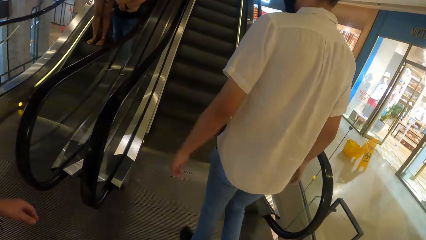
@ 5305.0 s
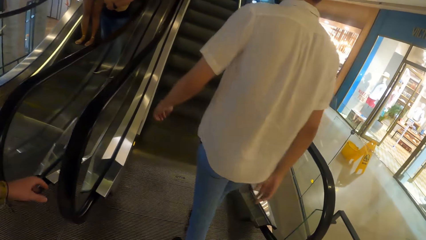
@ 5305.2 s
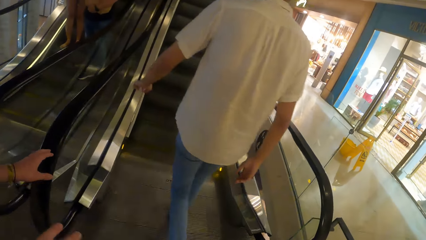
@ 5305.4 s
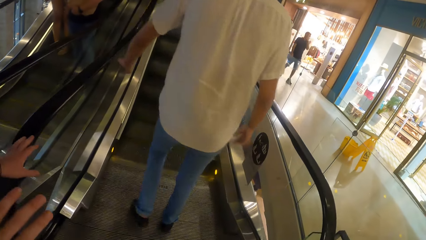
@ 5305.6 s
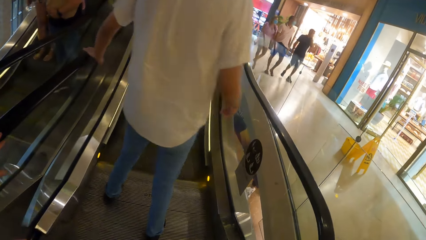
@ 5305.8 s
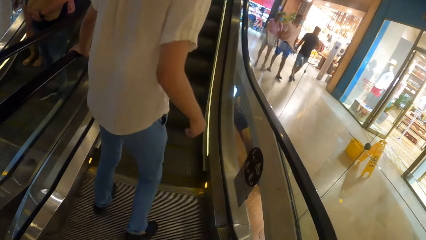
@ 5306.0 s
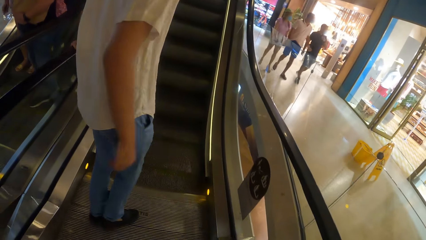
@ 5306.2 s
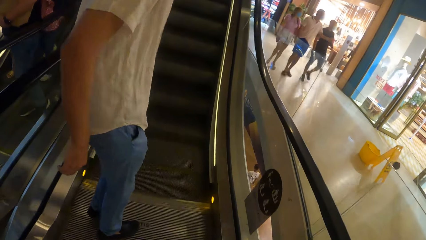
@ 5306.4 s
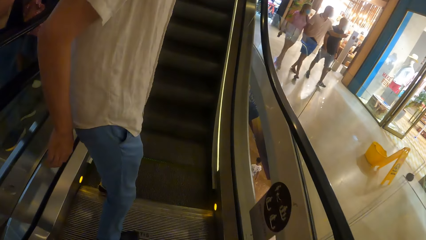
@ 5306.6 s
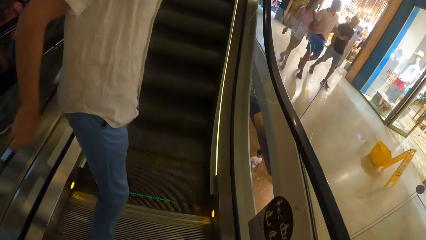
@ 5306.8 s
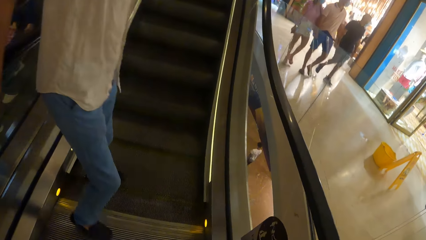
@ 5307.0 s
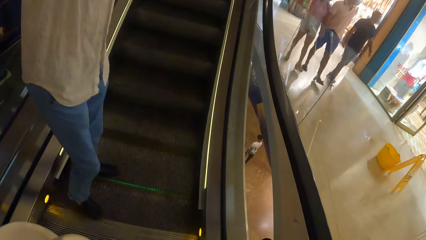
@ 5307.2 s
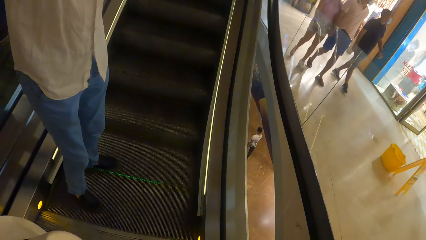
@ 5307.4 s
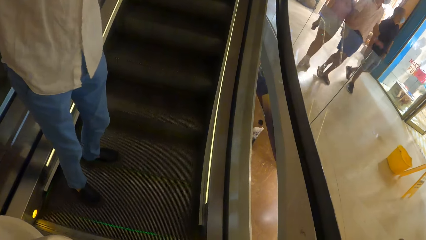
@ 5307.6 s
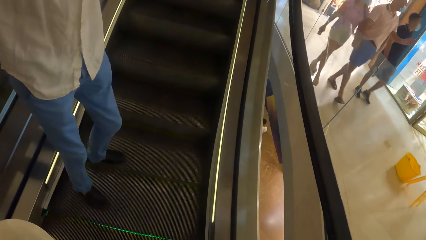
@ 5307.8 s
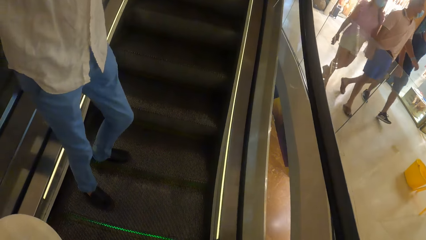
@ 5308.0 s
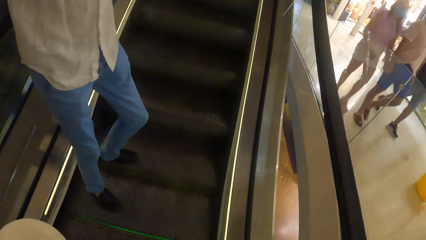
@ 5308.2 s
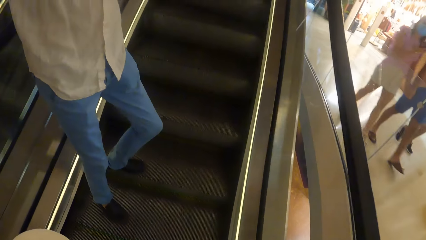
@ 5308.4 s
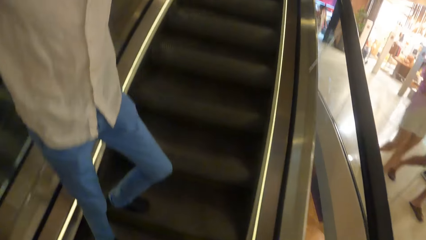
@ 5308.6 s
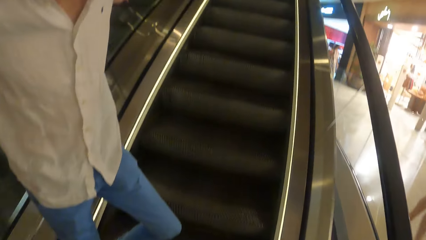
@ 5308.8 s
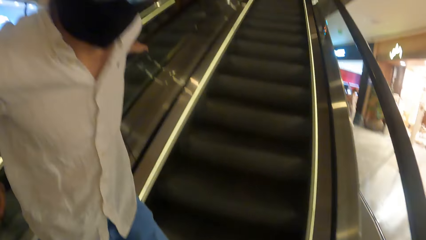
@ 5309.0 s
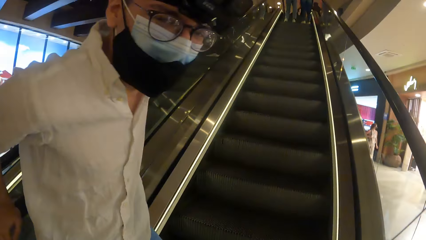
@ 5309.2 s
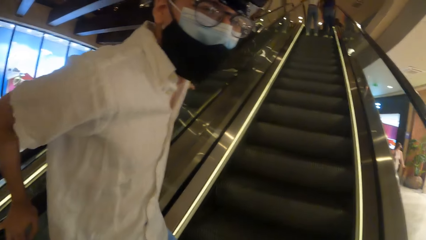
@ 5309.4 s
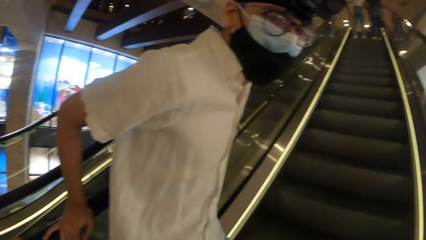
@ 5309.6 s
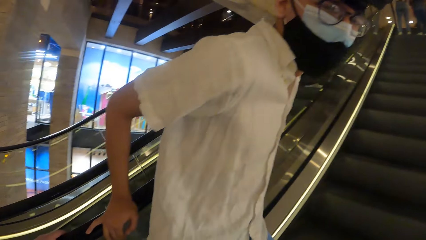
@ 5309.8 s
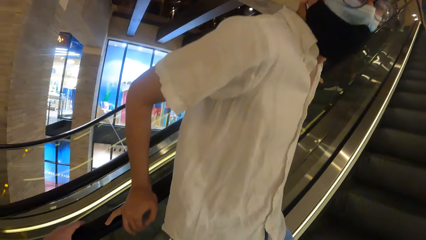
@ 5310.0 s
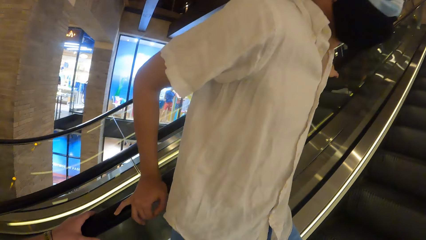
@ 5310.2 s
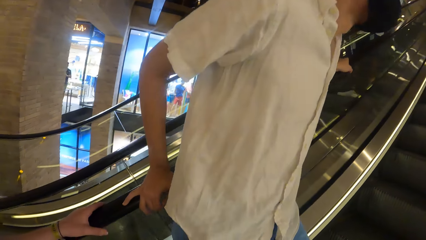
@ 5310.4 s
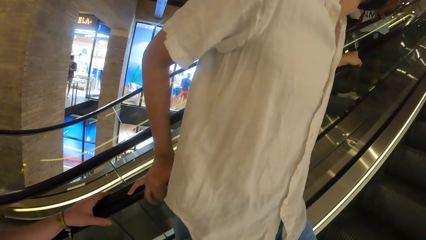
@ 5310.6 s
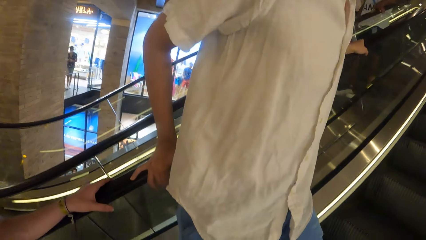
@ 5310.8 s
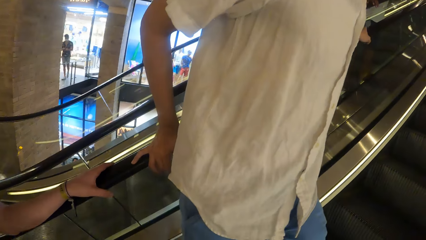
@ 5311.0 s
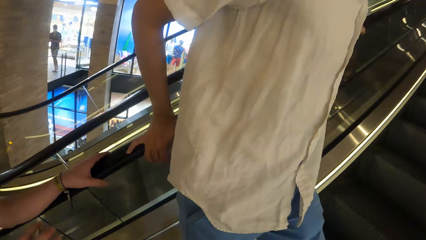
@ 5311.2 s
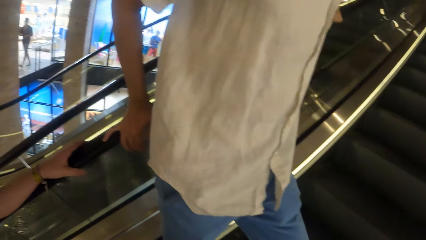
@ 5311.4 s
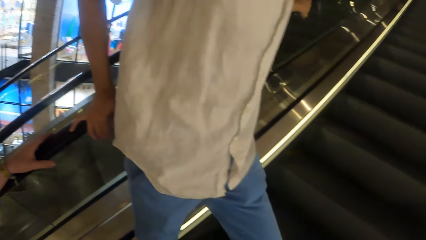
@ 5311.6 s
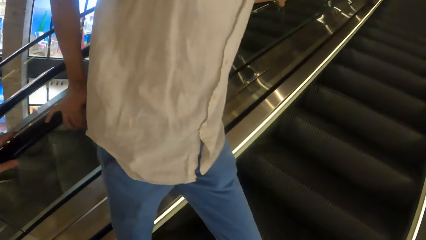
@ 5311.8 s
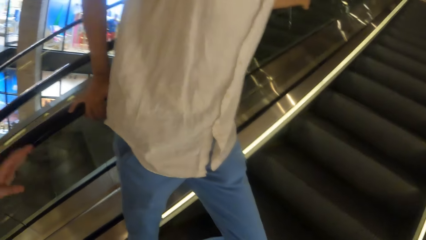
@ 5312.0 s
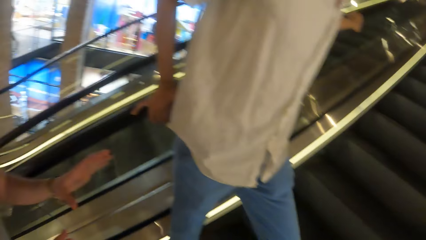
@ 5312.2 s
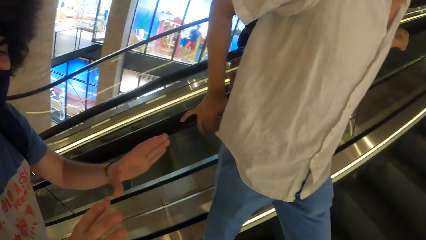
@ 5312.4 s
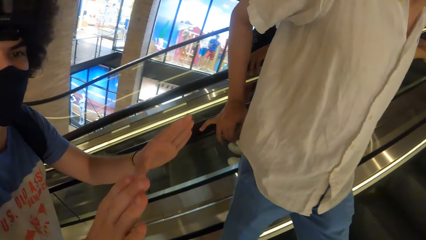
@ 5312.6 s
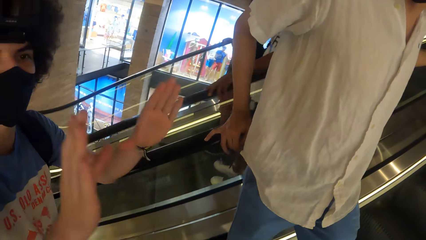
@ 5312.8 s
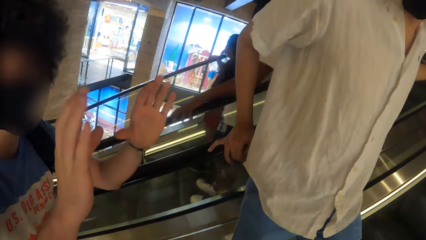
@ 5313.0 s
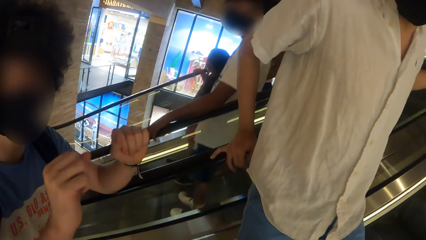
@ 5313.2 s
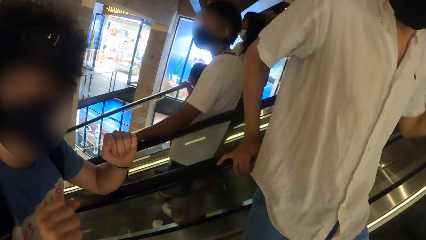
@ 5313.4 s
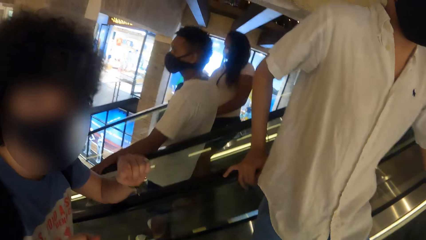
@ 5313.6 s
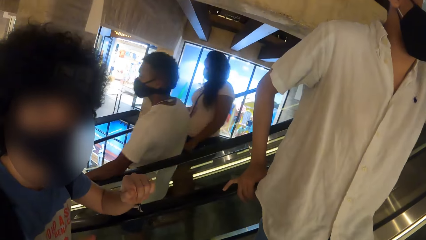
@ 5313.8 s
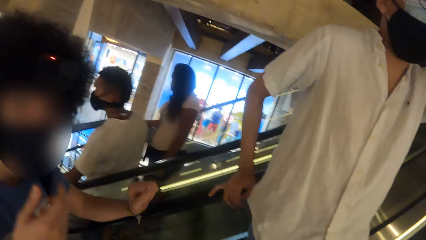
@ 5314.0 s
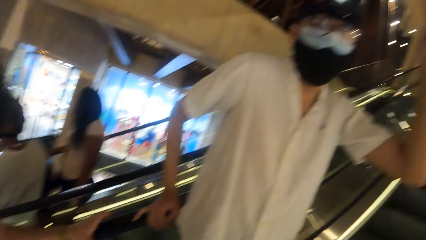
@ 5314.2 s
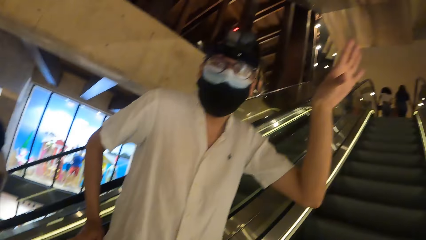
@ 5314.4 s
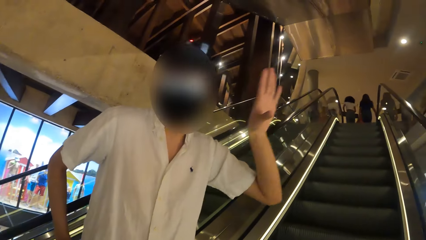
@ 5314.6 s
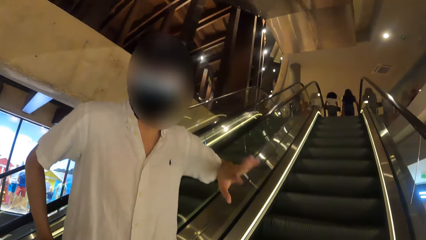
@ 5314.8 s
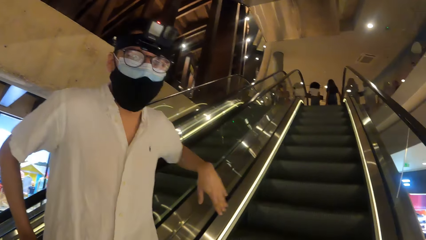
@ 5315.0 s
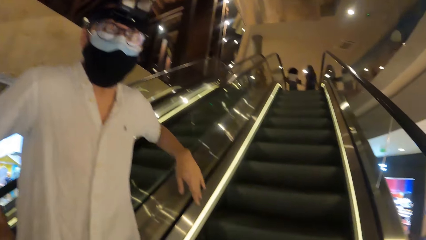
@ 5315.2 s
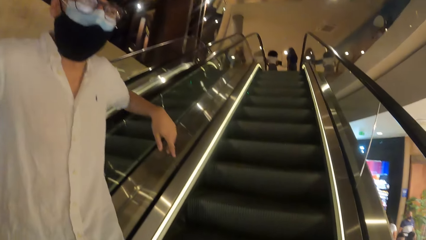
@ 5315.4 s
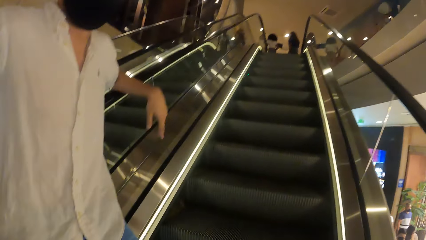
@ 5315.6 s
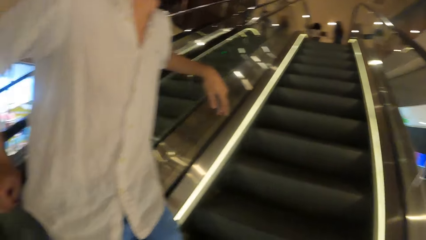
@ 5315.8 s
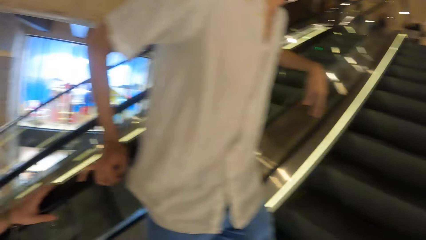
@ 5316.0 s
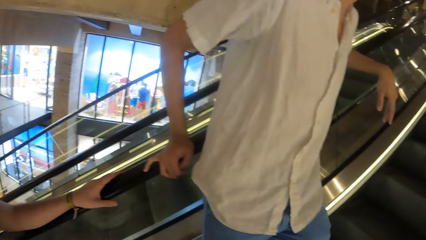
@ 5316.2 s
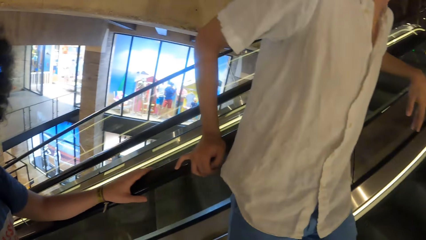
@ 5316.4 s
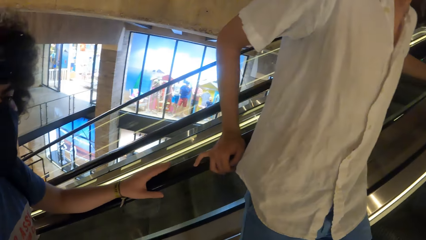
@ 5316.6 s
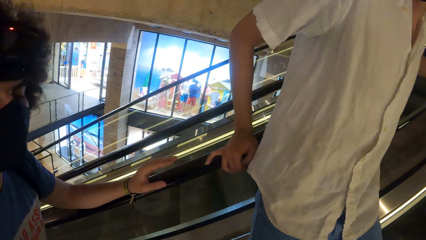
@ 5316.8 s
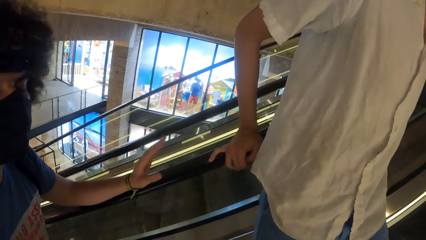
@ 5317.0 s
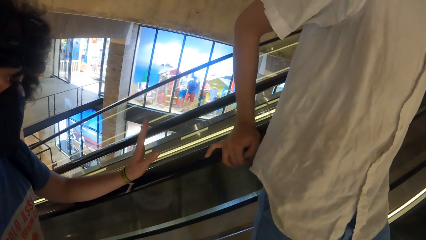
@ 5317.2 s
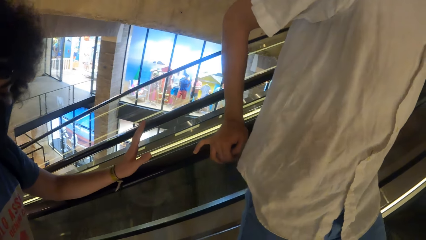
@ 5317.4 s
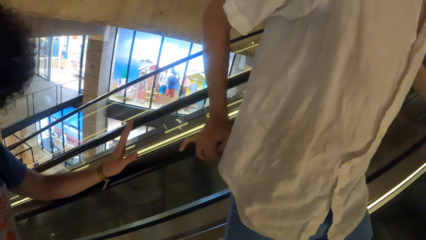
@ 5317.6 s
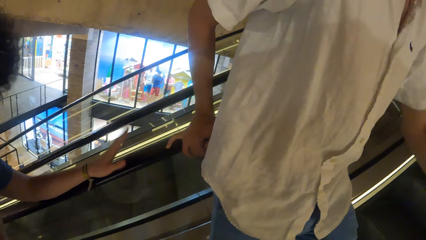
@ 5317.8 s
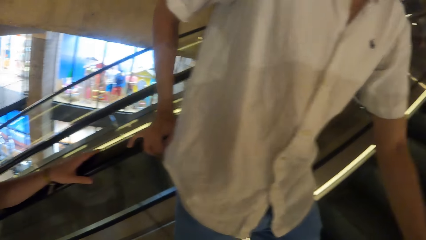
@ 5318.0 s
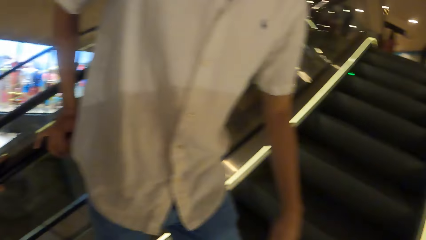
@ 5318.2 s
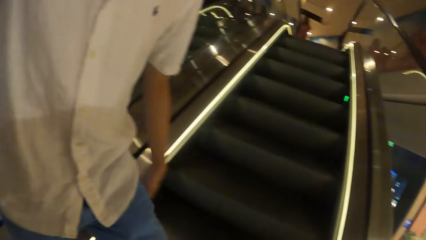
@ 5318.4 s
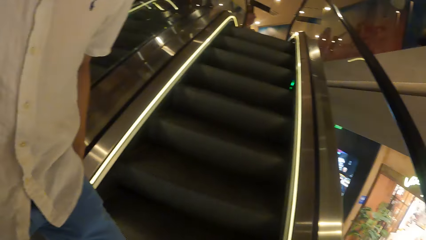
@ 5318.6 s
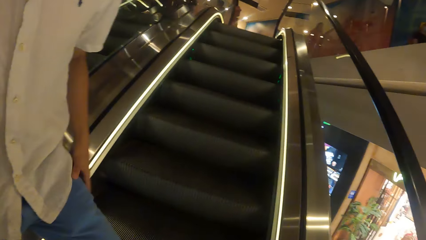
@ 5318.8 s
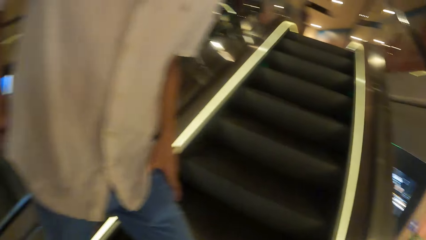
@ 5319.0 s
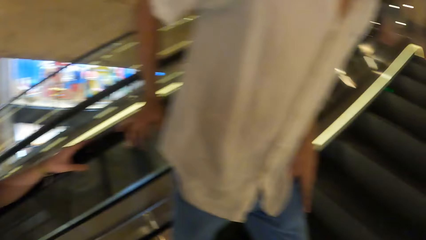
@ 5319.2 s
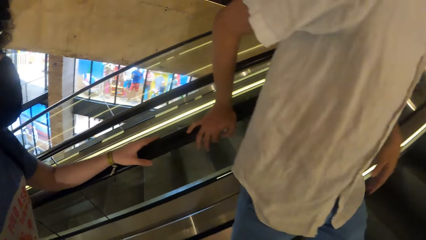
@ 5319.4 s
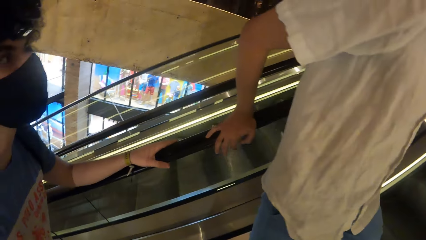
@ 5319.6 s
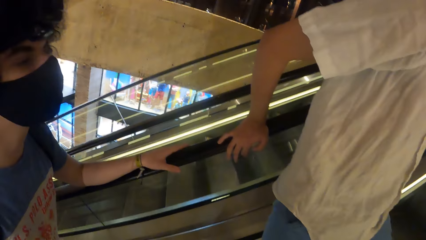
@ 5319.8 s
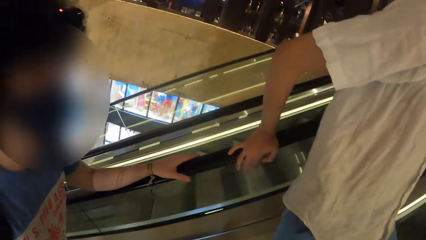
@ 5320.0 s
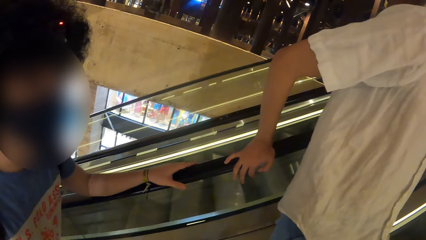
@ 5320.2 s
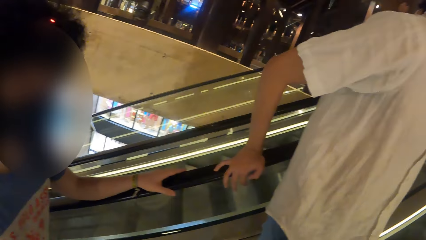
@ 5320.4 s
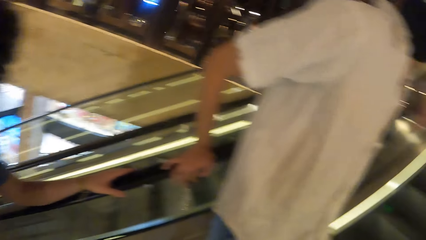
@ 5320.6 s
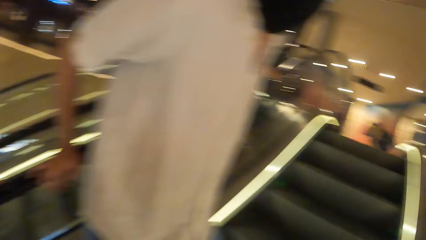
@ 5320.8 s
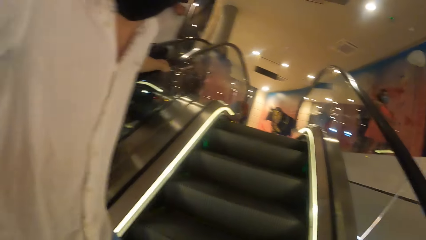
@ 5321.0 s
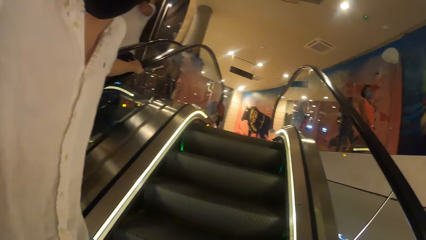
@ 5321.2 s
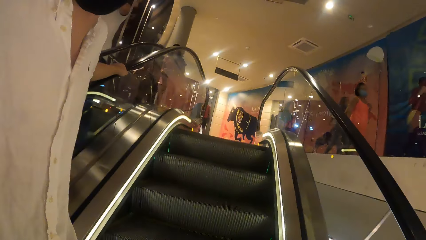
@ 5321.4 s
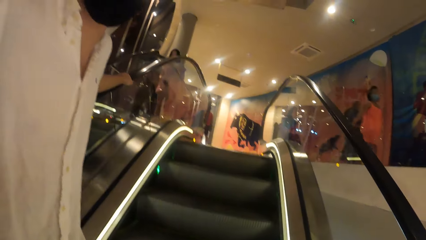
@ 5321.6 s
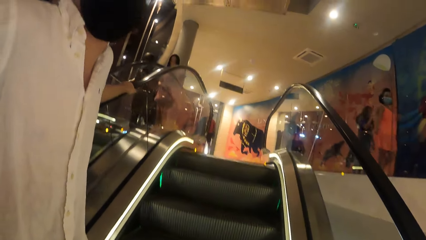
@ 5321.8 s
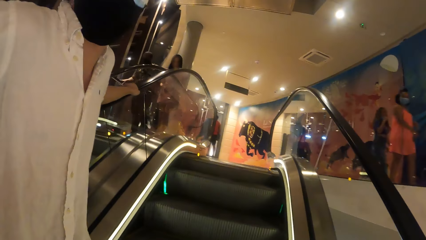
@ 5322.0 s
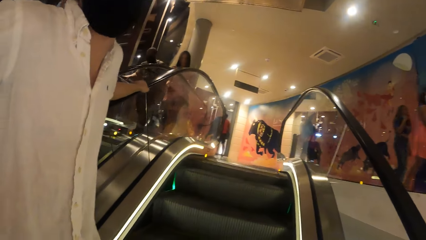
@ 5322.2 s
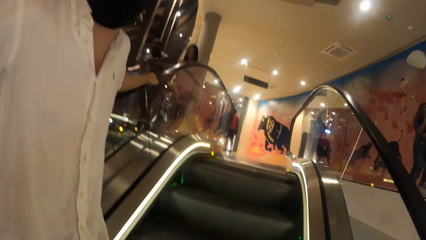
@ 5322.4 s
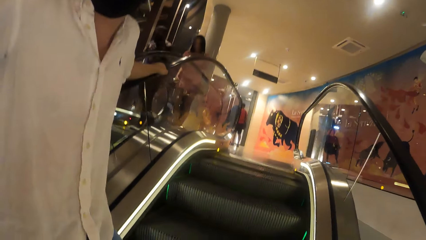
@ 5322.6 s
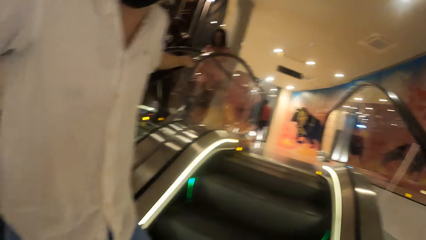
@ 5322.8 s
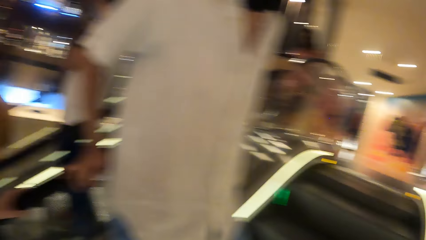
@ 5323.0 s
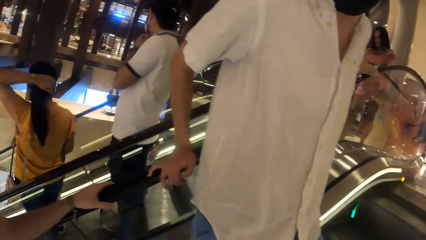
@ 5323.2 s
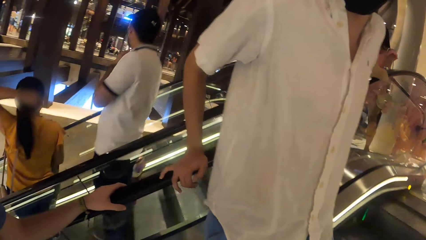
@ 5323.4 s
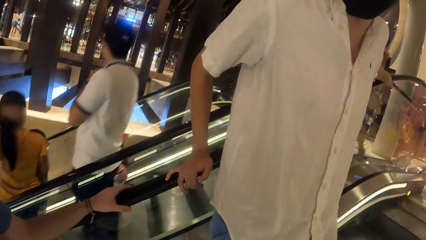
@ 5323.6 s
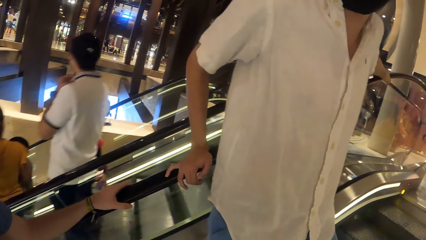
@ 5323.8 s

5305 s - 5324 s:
The camera wearer steps onto the escalator with a man and another man. They look around. The other man interacts with the camera wearer and the first man. The camera wearer goes upstairs with the escalator.
